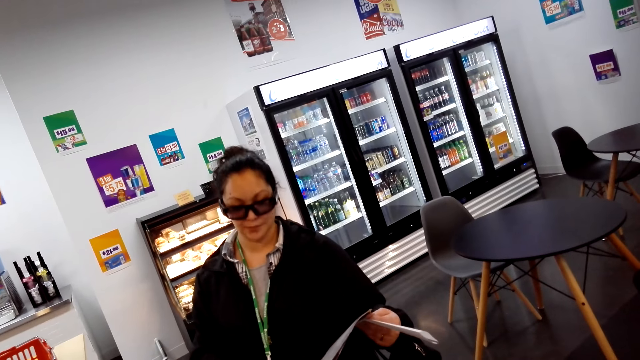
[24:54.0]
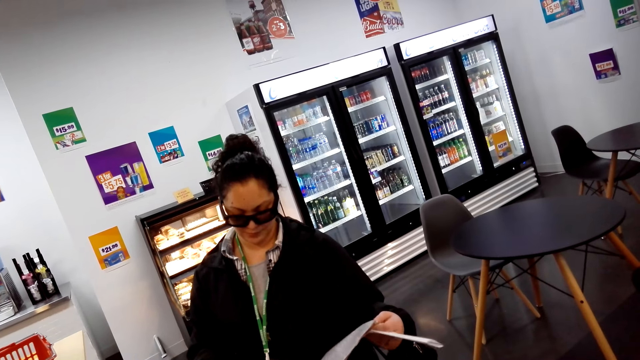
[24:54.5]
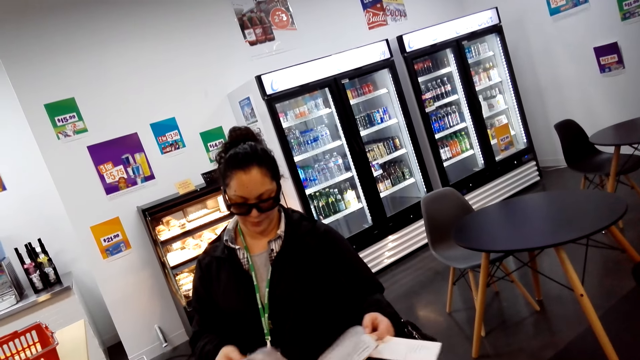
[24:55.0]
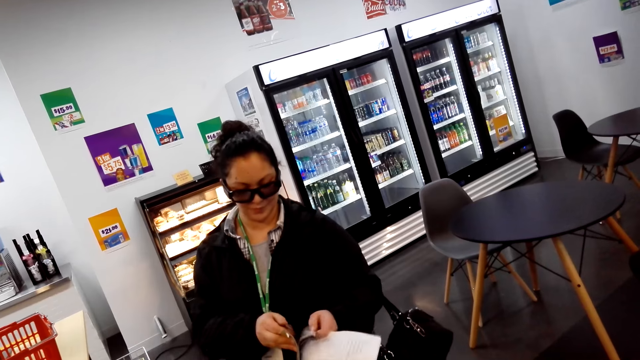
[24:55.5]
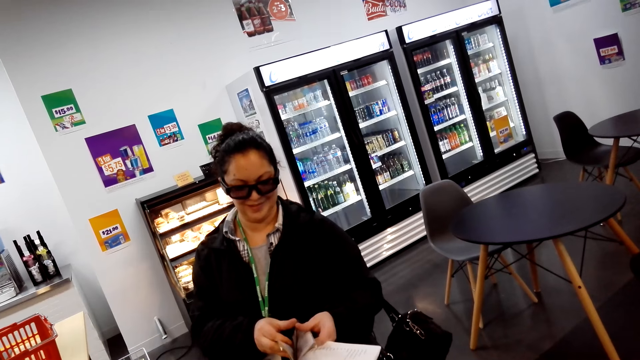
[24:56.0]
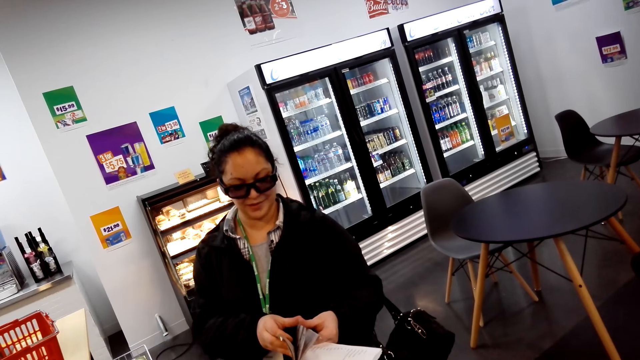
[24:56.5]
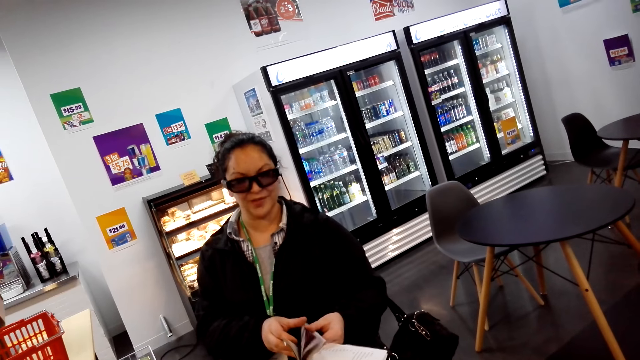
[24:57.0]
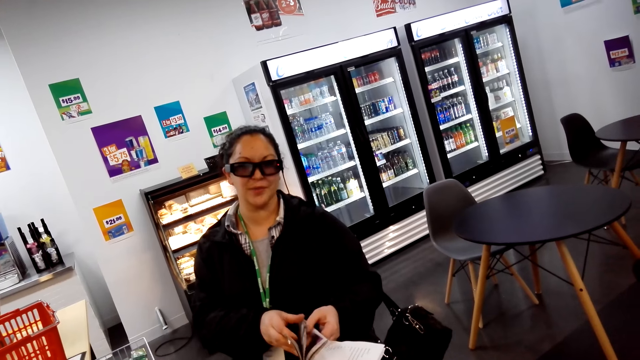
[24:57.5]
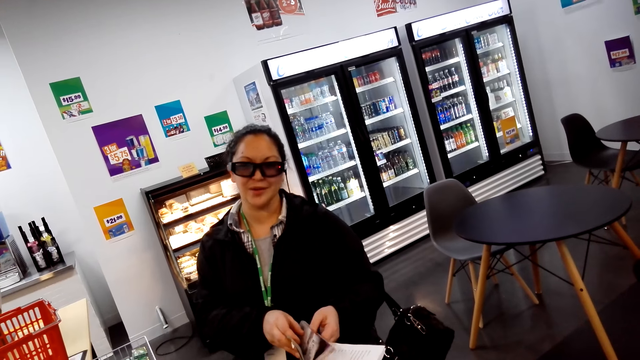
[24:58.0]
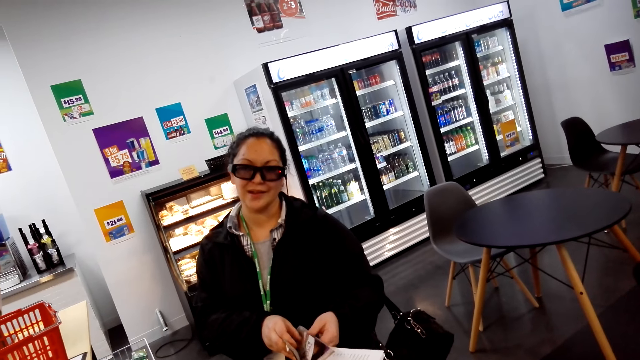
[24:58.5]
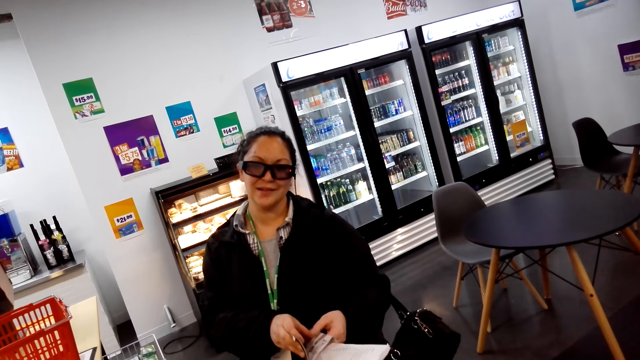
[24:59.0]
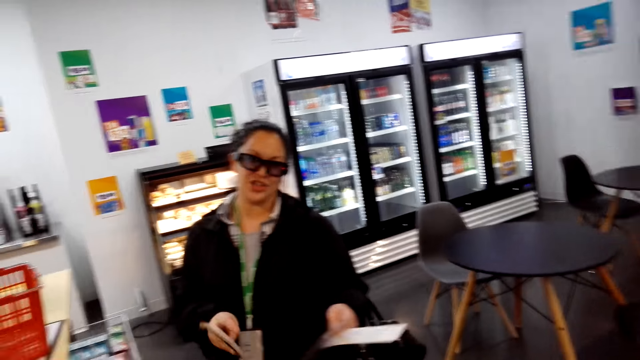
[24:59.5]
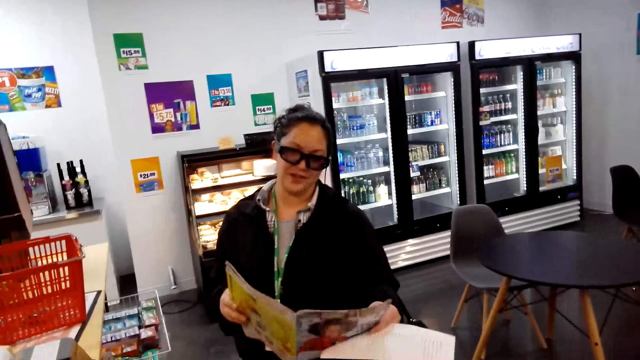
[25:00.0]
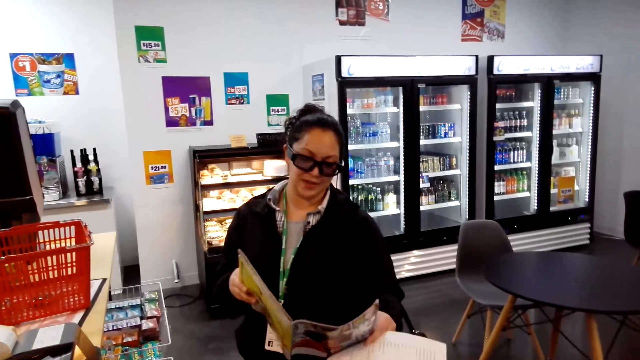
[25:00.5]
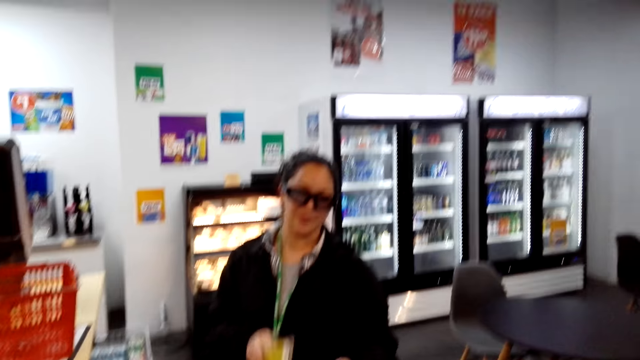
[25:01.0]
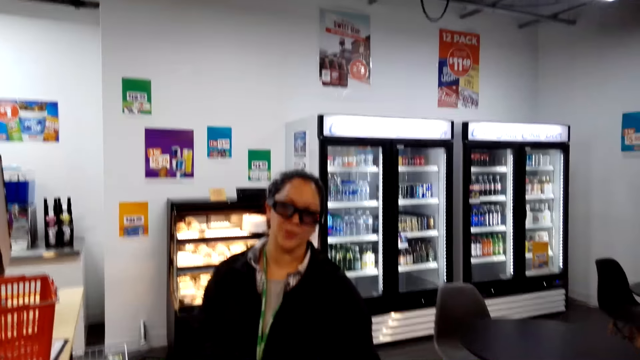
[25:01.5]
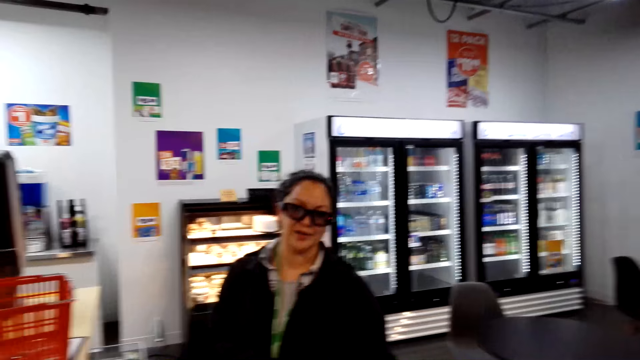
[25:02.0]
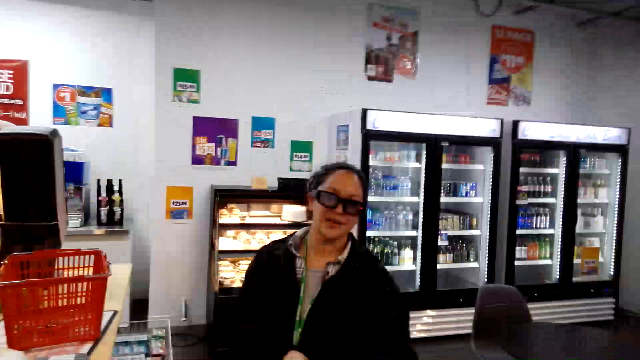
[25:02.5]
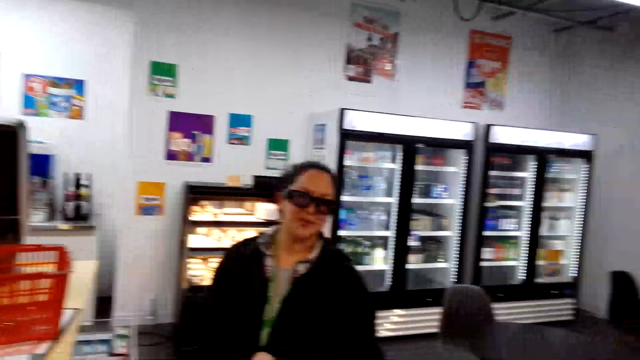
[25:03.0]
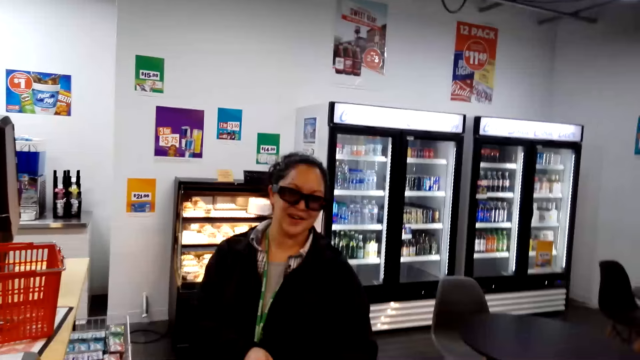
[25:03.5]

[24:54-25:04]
The camera wearer talks to a woman. They look around. The woman nods her head.

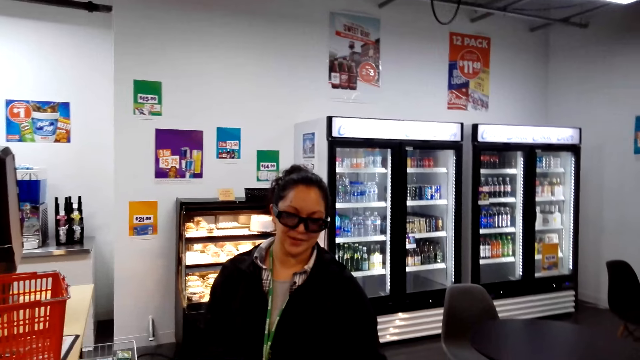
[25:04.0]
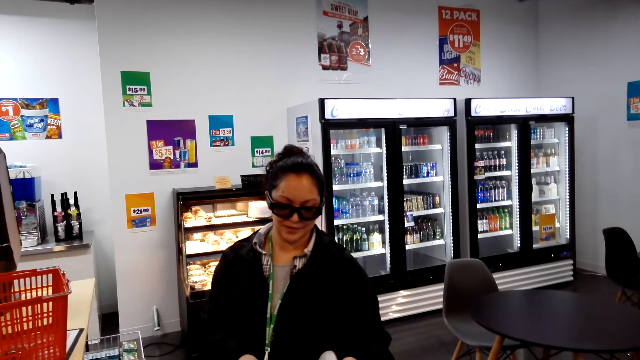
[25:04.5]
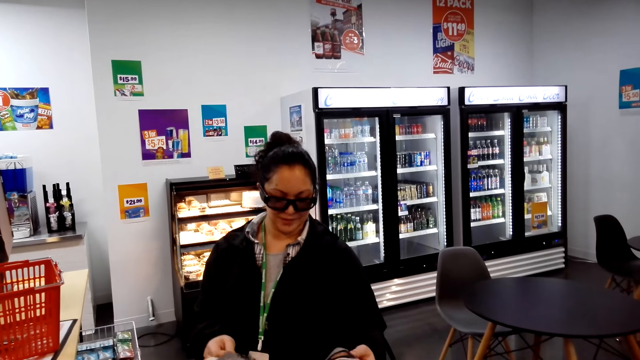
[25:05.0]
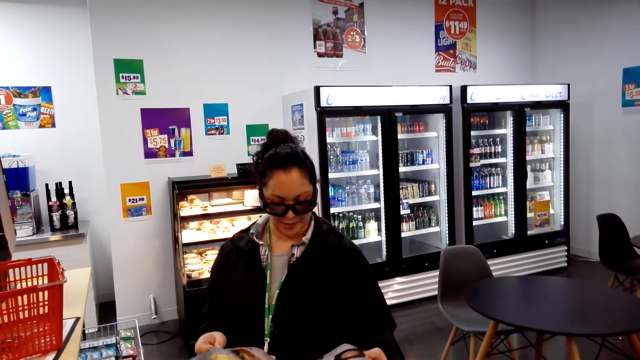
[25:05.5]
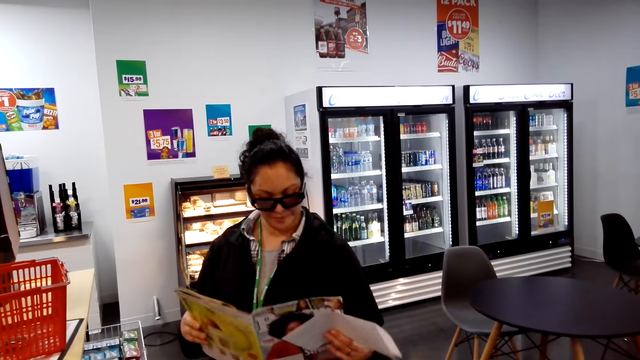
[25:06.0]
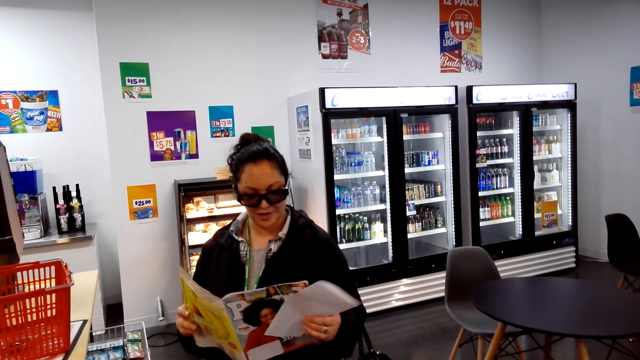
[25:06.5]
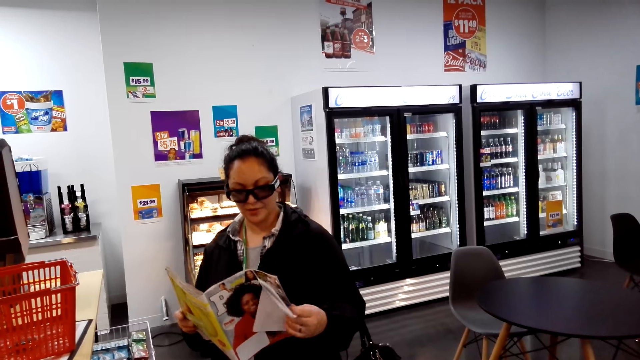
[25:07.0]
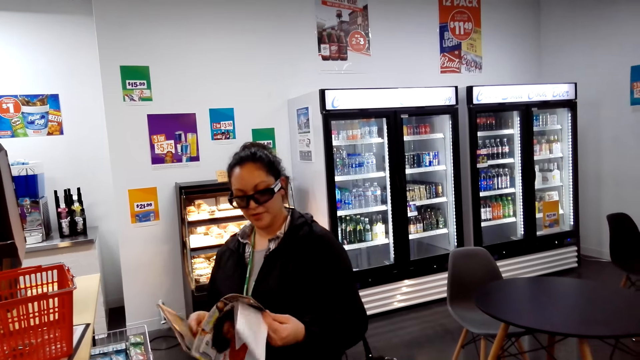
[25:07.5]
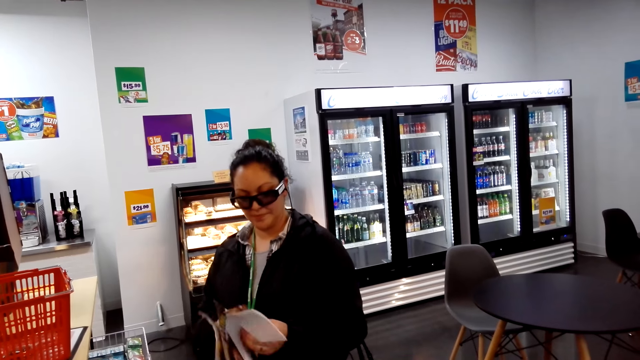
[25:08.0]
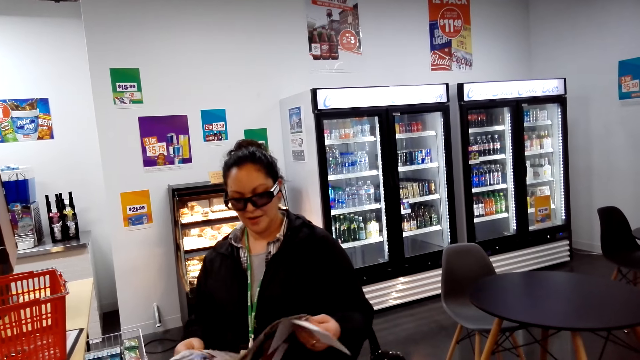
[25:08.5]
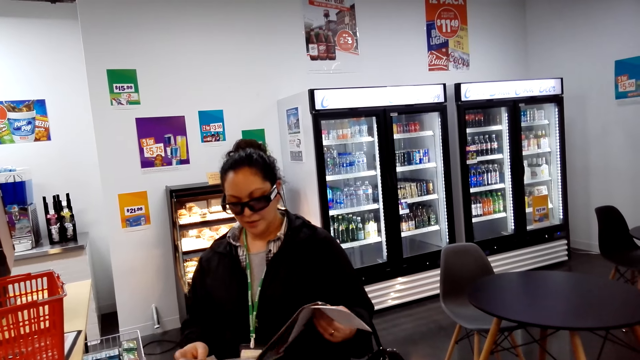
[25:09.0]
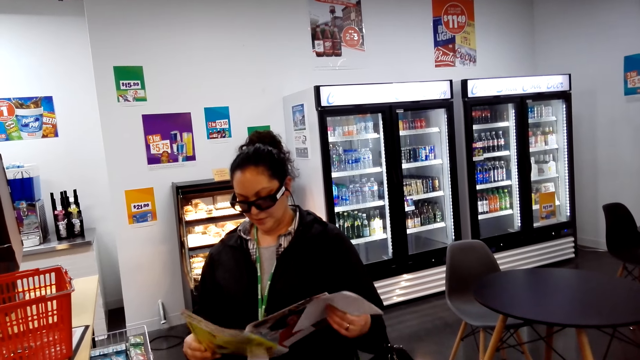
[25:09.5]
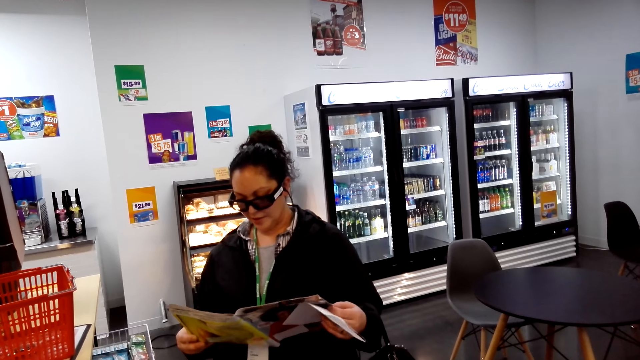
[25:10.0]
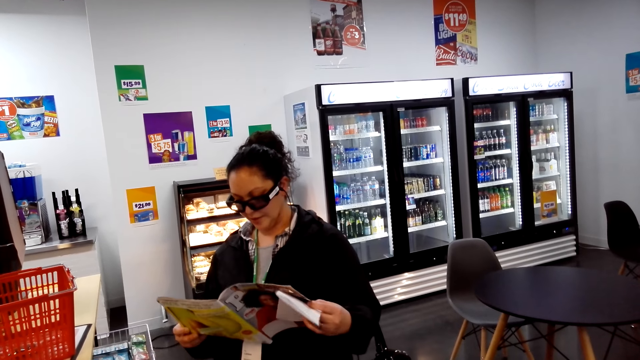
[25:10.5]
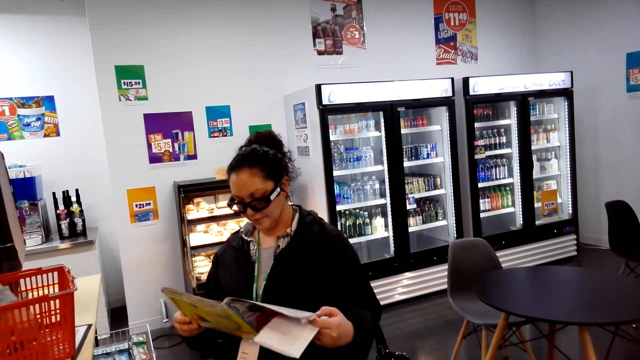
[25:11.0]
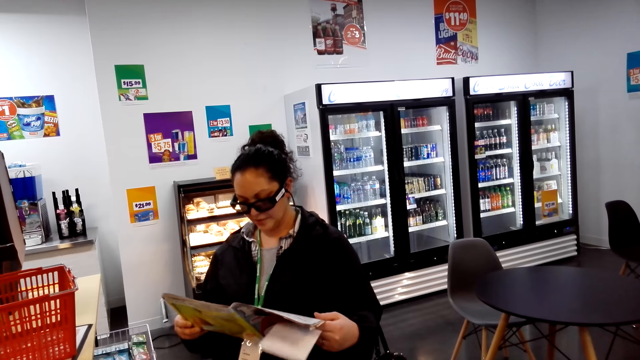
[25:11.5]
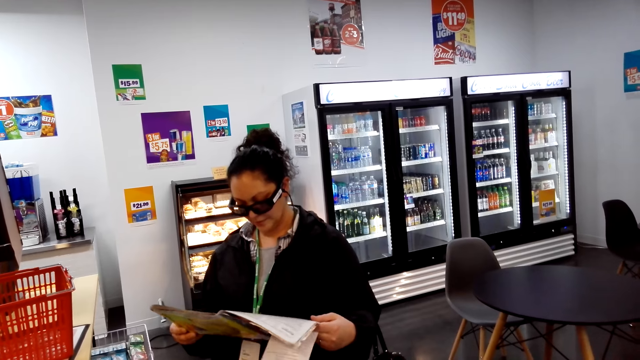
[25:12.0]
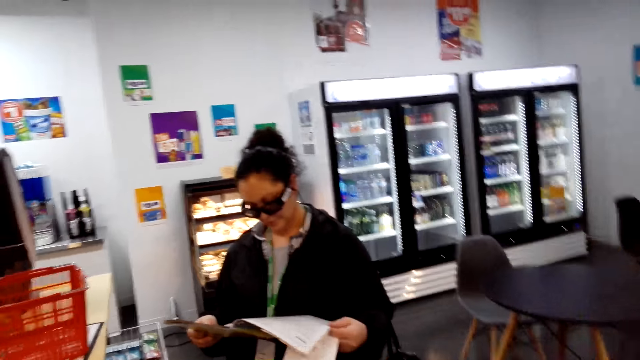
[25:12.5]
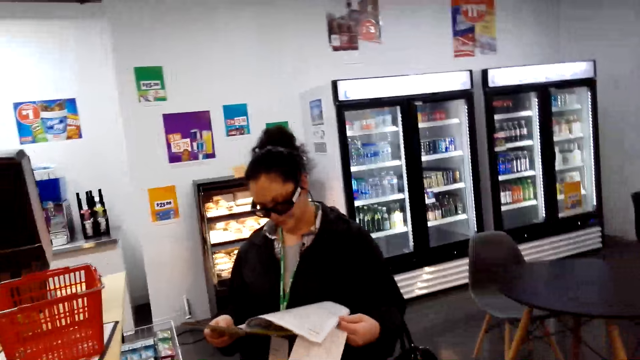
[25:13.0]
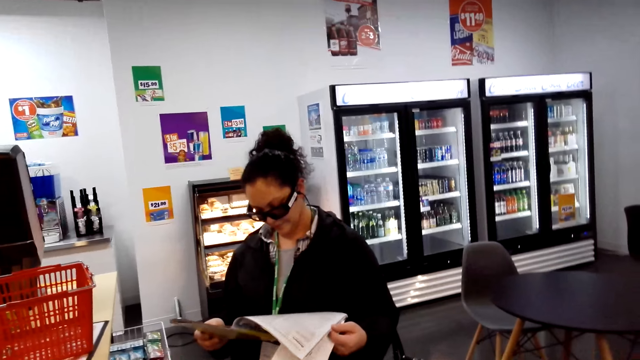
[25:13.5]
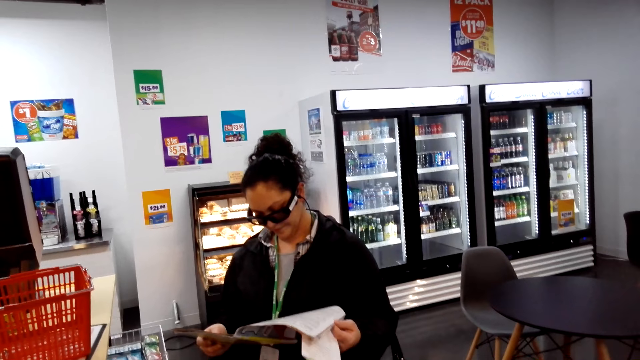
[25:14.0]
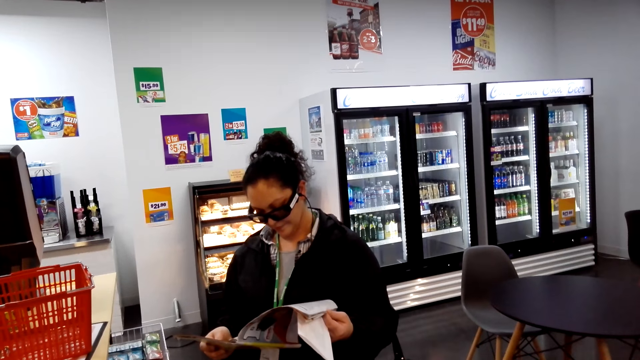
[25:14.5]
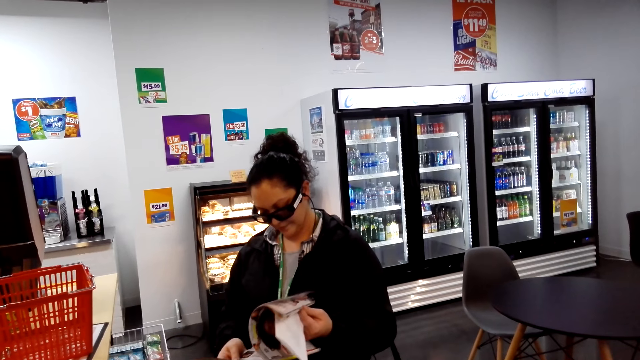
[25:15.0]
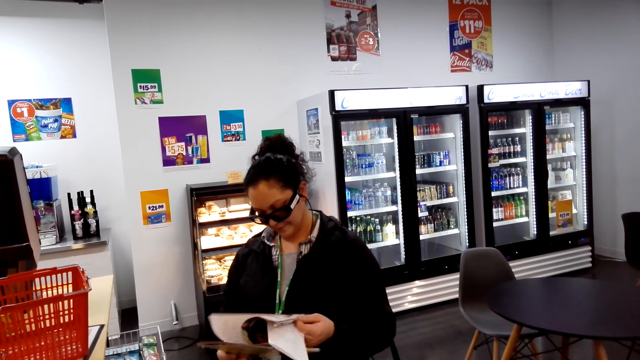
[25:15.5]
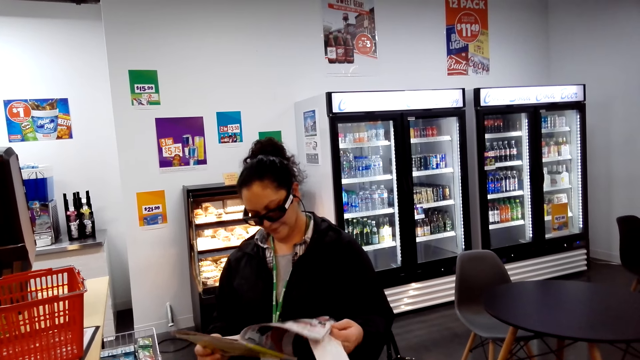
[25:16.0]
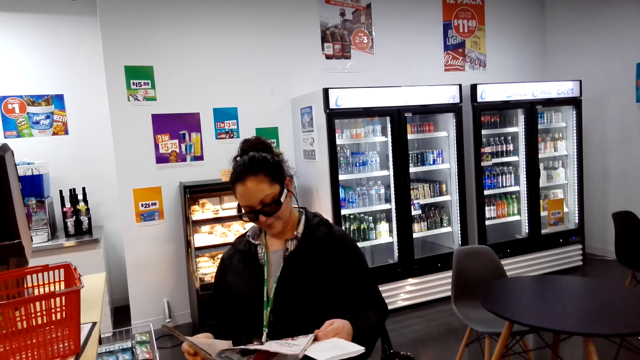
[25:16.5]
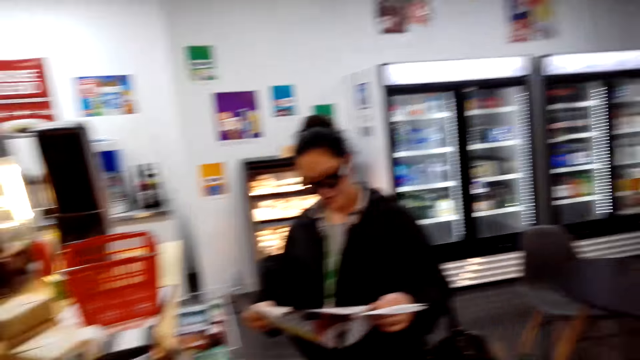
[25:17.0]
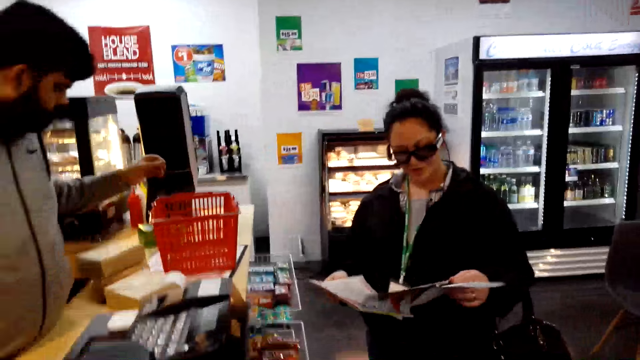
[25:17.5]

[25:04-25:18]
A woman reads the magazine. The woman turns a page on the magazine. The camera wearer looks around.
